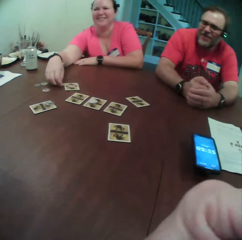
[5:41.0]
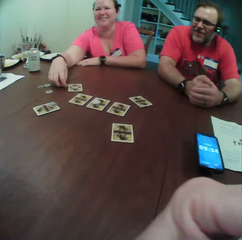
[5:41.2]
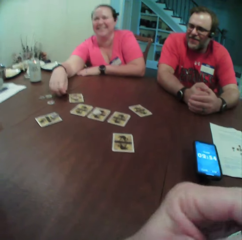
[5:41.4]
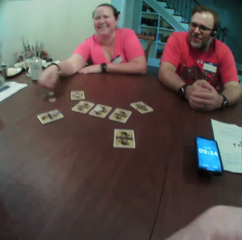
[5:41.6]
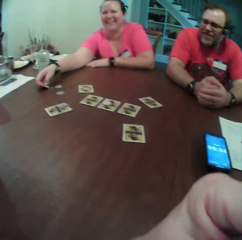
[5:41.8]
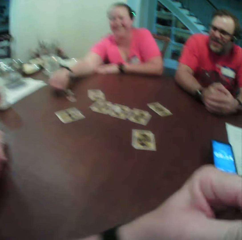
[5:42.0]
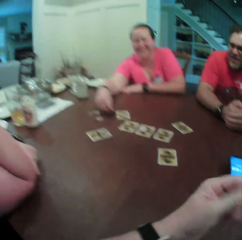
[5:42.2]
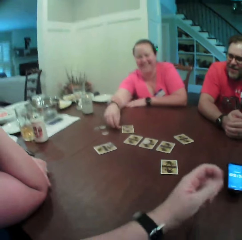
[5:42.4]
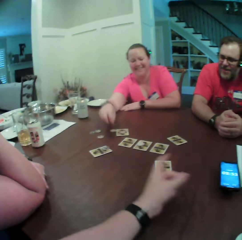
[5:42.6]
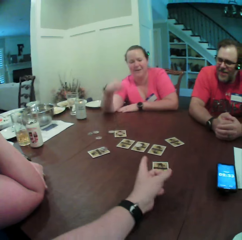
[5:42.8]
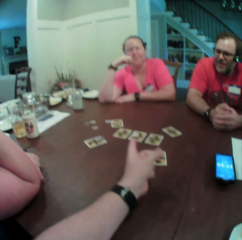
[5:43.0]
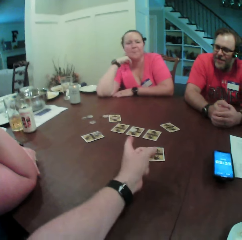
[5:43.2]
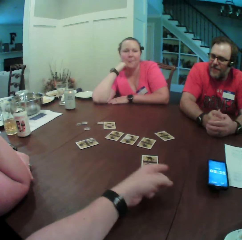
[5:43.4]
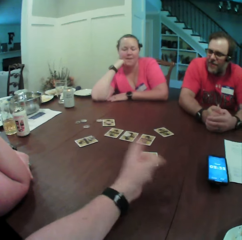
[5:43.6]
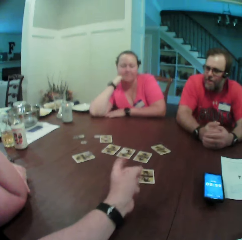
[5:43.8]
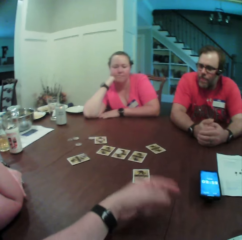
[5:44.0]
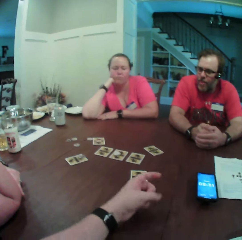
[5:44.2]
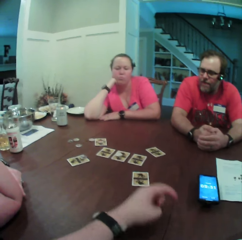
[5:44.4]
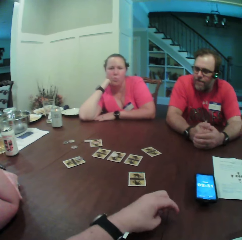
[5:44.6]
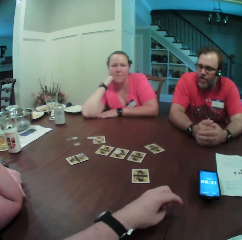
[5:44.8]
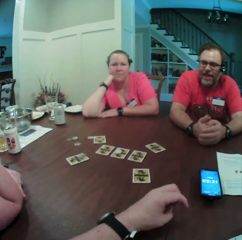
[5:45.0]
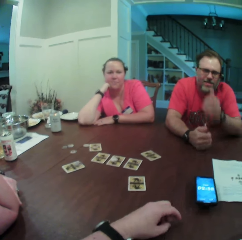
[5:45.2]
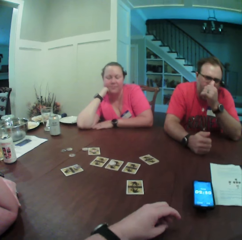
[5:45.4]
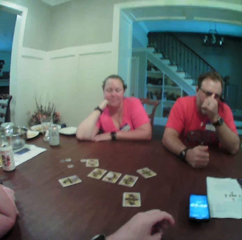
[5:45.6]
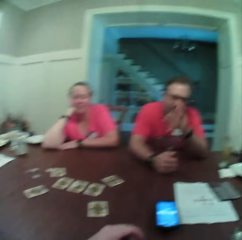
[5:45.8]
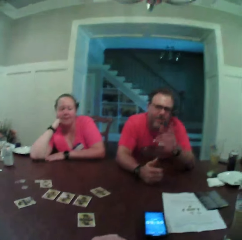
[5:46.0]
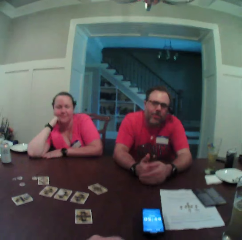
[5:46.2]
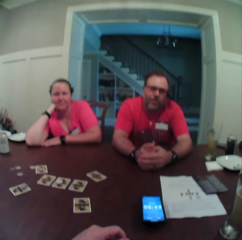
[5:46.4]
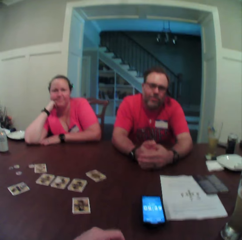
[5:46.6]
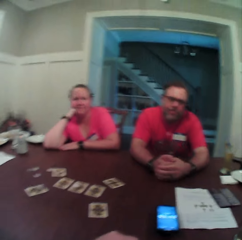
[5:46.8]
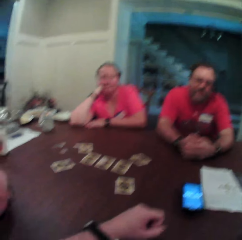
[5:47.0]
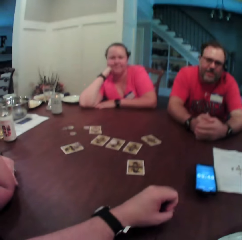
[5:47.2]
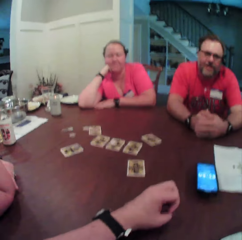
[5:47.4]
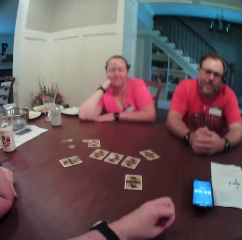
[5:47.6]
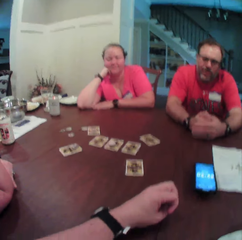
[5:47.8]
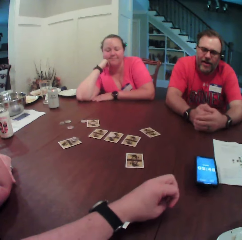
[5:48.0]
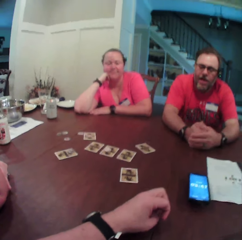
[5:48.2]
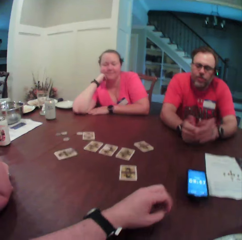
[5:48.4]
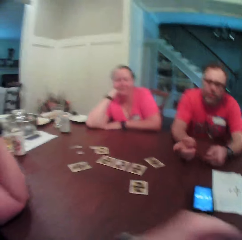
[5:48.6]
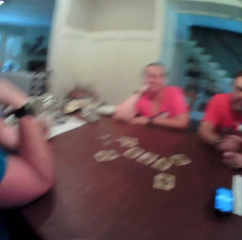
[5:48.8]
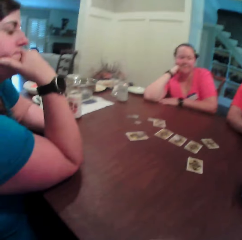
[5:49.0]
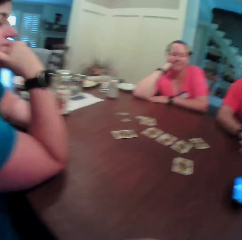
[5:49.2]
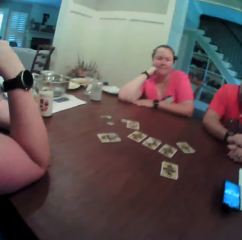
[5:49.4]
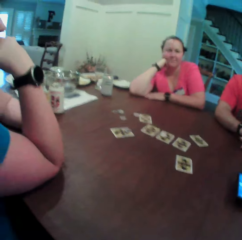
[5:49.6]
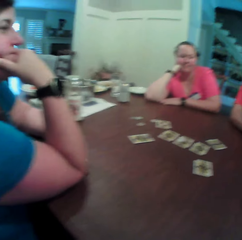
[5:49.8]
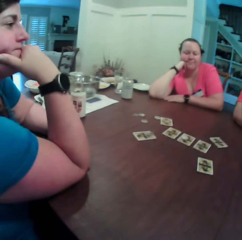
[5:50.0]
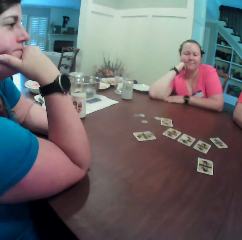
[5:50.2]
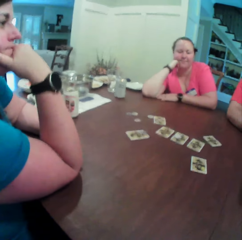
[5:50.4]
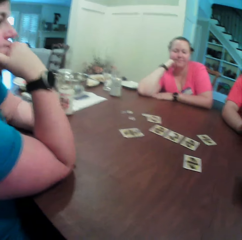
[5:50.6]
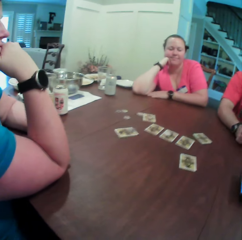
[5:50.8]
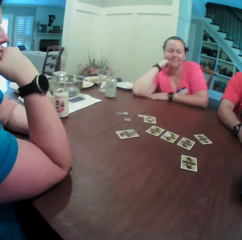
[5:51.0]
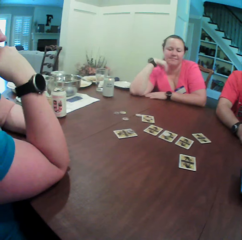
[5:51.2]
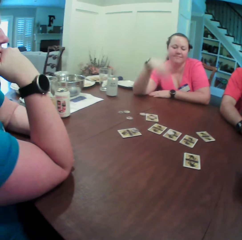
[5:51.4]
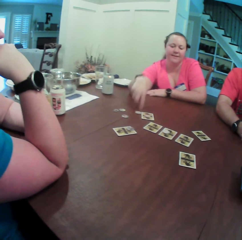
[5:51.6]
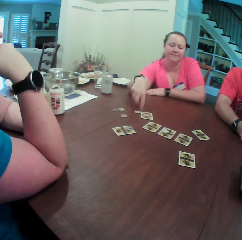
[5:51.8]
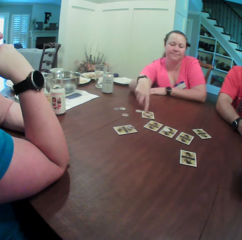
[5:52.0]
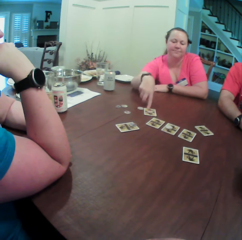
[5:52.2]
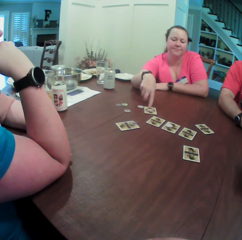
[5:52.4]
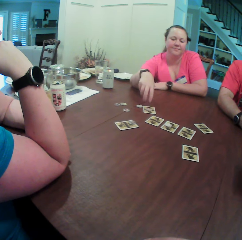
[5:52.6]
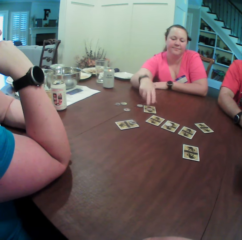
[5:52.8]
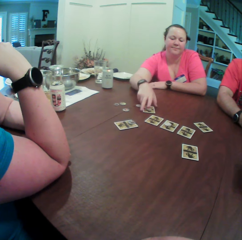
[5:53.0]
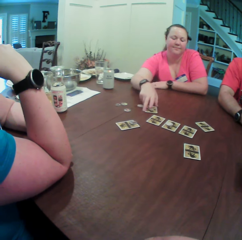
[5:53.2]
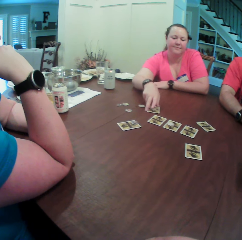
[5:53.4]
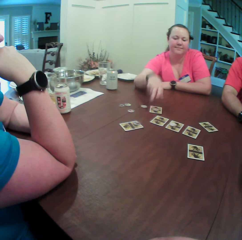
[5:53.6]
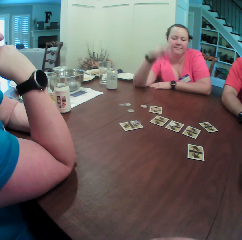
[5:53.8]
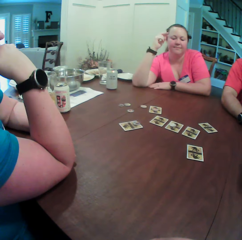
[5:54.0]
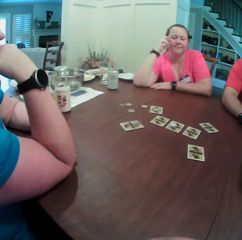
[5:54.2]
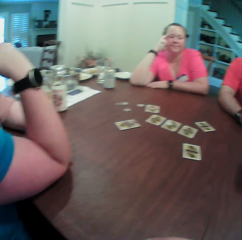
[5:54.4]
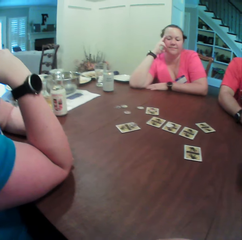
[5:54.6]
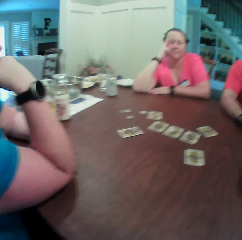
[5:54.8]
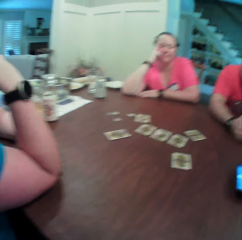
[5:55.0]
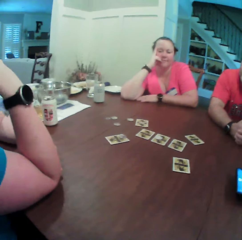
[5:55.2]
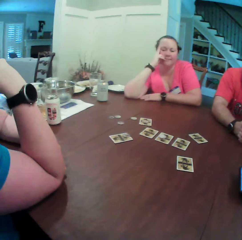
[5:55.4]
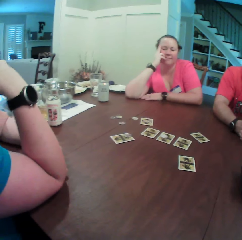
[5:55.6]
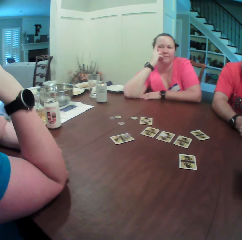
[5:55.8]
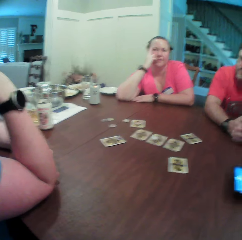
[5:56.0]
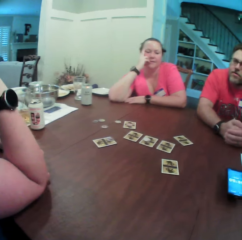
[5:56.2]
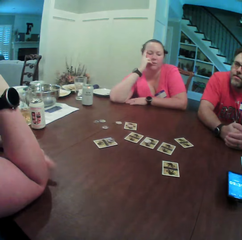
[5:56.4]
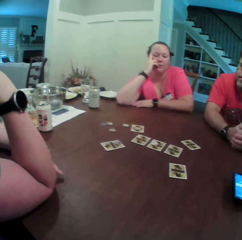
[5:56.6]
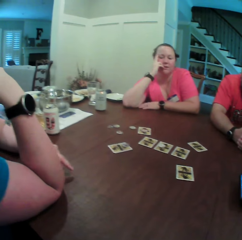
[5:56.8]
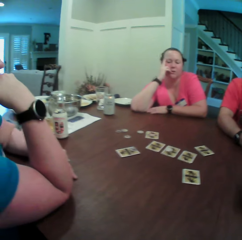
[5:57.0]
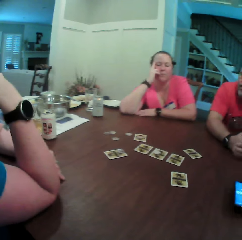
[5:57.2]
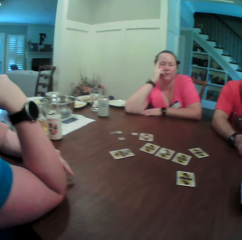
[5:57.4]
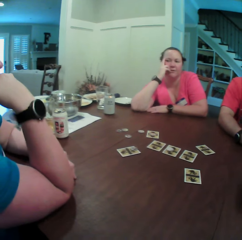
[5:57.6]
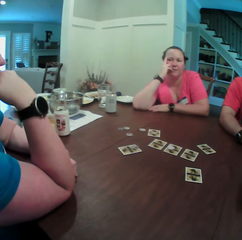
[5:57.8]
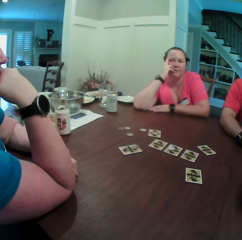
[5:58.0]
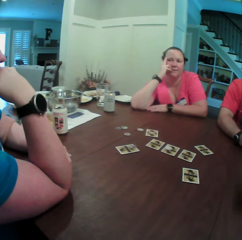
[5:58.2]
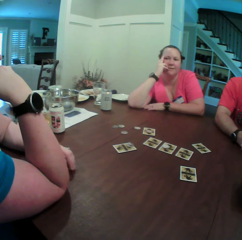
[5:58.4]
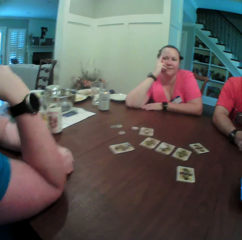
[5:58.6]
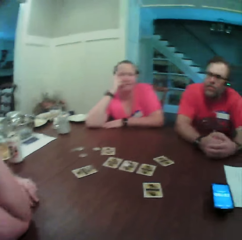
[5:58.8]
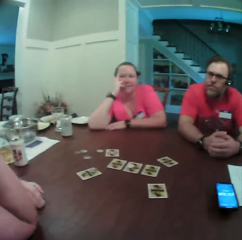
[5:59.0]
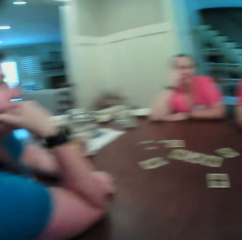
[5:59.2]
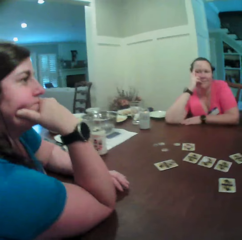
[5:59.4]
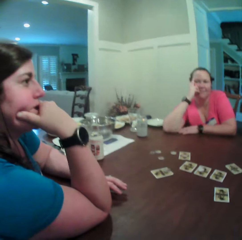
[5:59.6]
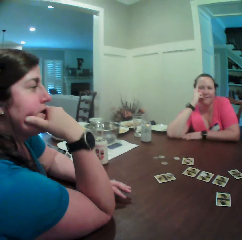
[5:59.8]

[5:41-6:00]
The woman picks the poker chip from the table with her left hand and plays a card game. The woman drops the poker chip on the table with her right hand. The camera wearer points to the cards on the table with his left hand. The woman puts her right hand on her face. The man touches his face, his nose, with his left hand. The man points to the camera wearer with his left hand. The woman touches the table with her right hand and touches the card on the table with her right hand. The woman plays a card game. The woman shifts the card on the table with her right hand and puts her right hand on her face. Another woman taps her left hand on the table.

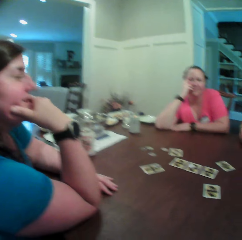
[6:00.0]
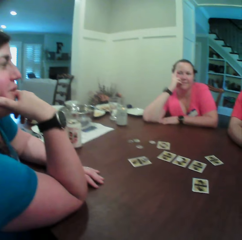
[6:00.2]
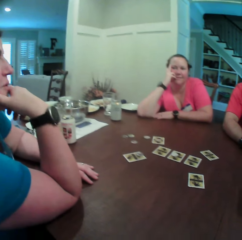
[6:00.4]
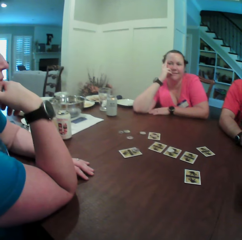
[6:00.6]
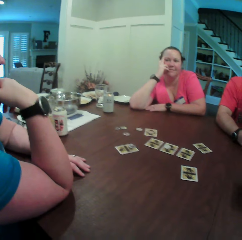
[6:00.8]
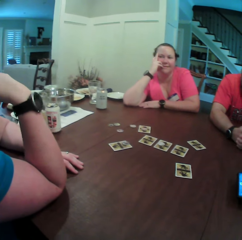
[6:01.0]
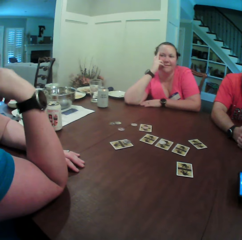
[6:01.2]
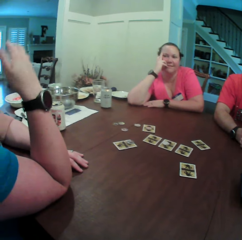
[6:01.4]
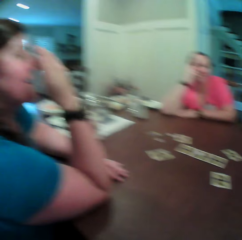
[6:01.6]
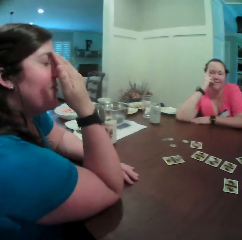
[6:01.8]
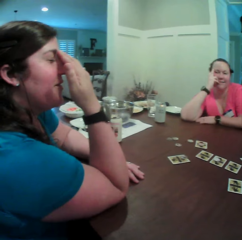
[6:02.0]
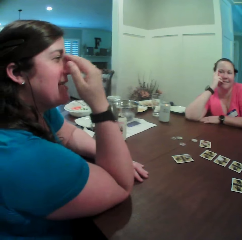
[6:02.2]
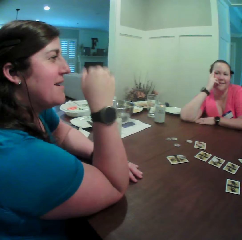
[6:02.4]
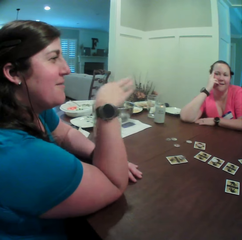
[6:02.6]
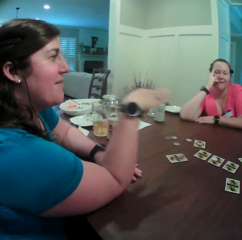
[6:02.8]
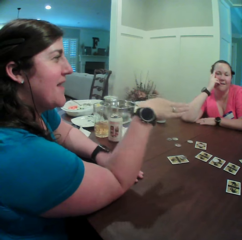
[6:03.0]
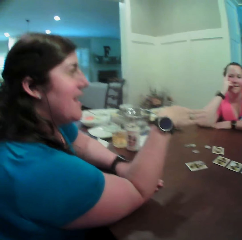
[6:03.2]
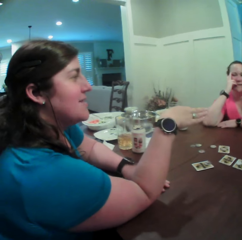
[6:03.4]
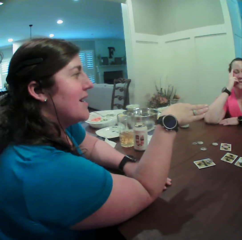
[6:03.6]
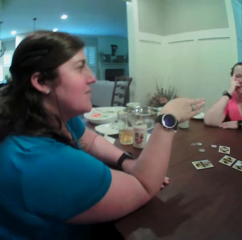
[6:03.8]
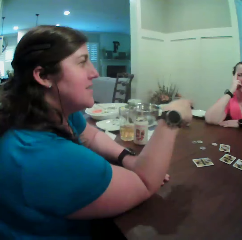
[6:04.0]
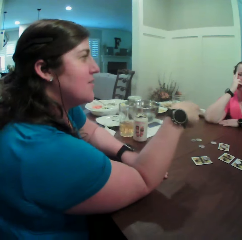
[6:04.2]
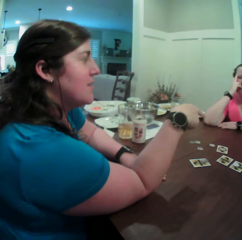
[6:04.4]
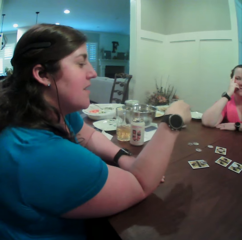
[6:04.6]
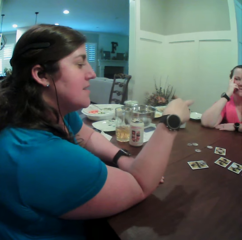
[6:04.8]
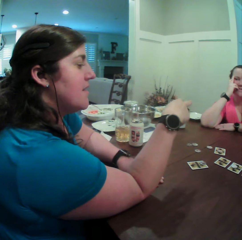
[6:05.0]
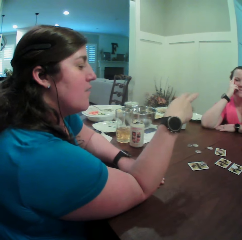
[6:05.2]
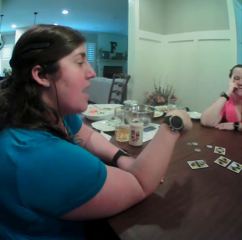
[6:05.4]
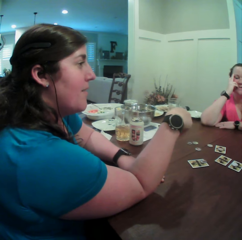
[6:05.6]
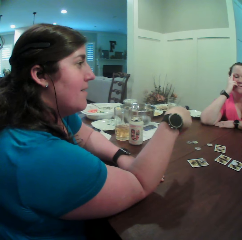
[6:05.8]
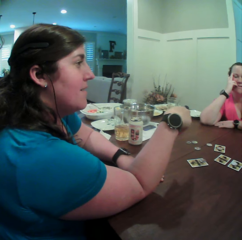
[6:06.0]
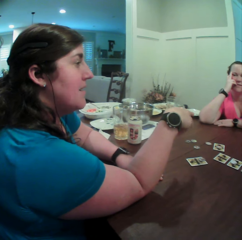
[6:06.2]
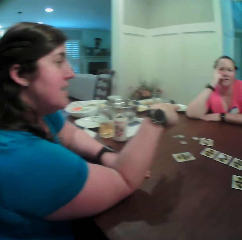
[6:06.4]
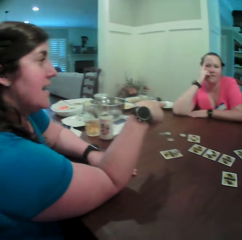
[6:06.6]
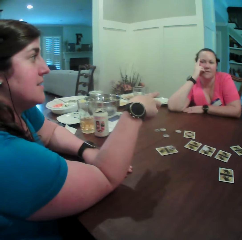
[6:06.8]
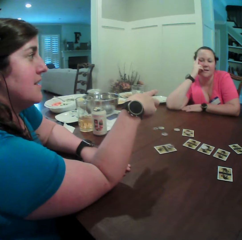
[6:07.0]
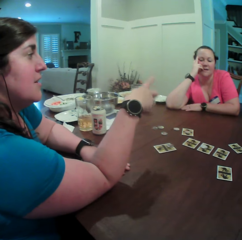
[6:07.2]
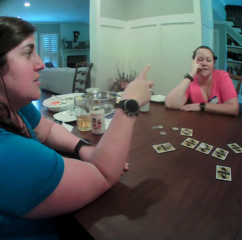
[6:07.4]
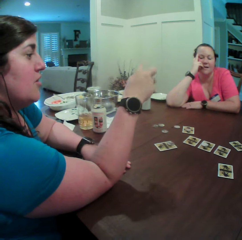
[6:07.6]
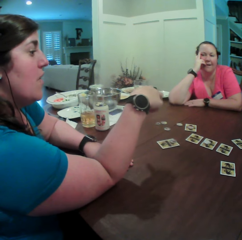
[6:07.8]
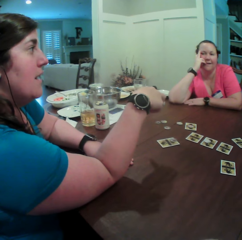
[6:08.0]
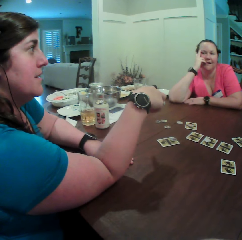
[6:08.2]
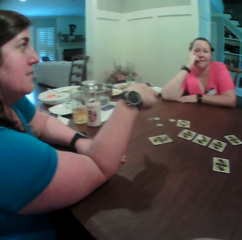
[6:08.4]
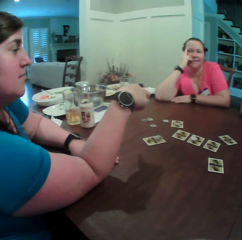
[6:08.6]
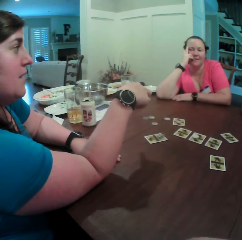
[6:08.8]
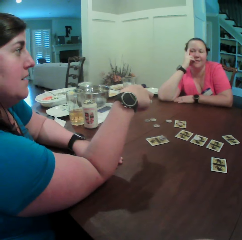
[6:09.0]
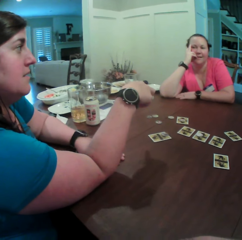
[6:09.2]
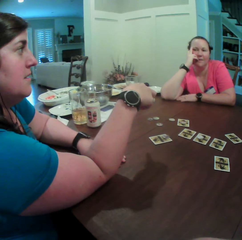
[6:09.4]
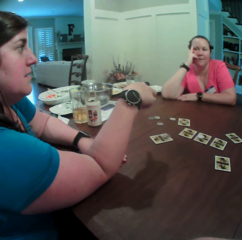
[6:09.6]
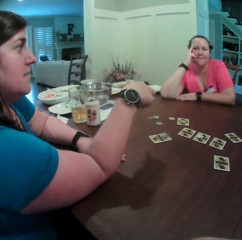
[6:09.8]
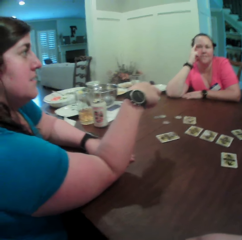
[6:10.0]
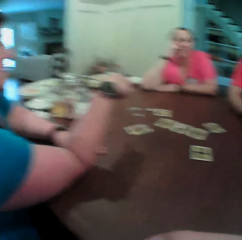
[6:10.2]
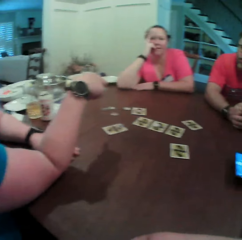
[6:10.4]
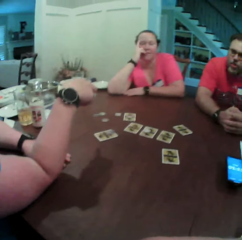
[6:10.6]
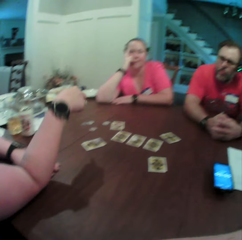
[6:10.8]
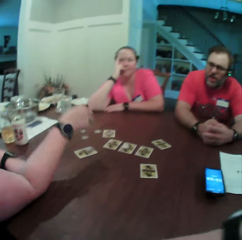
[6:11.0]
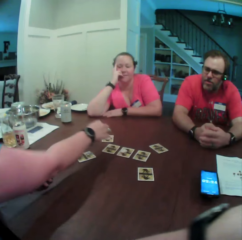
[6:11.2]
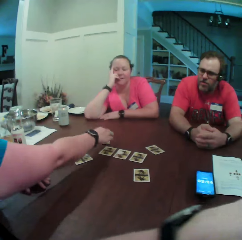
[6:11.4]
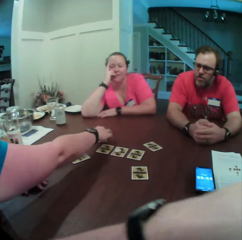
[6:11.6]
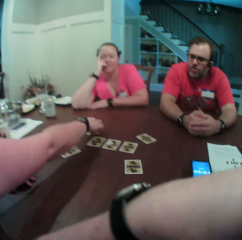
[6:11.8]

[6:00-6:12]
The woman touches her face with her right hand. The woman gestures with her hands.
